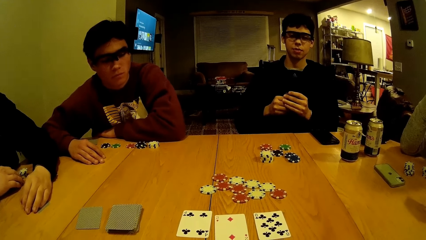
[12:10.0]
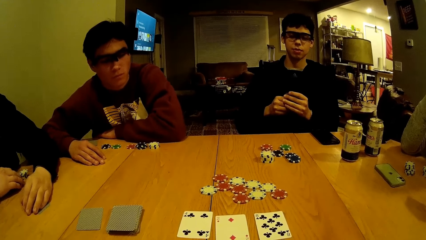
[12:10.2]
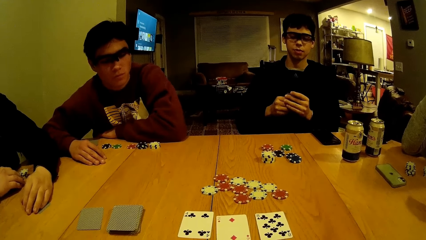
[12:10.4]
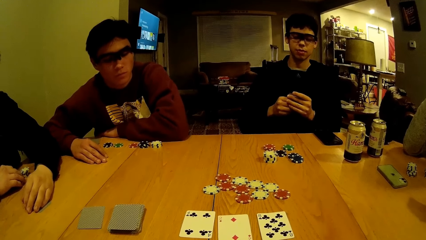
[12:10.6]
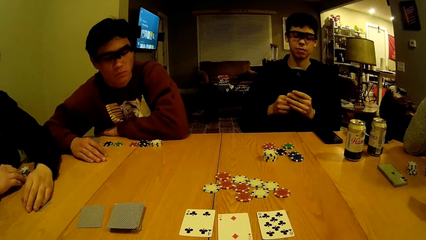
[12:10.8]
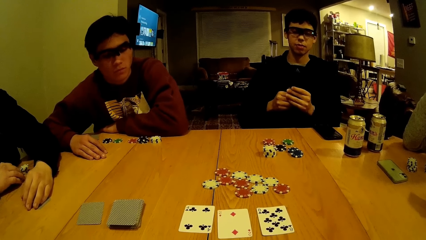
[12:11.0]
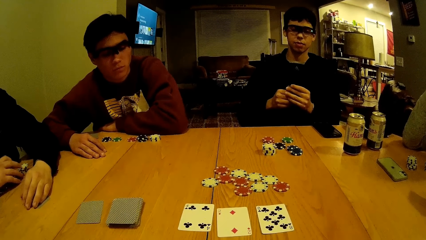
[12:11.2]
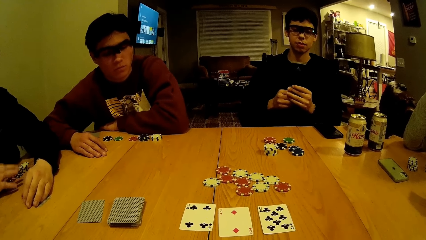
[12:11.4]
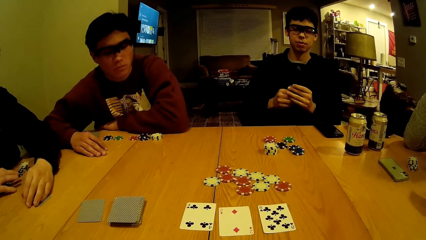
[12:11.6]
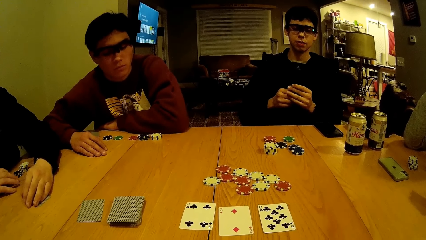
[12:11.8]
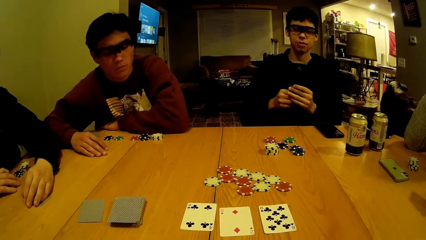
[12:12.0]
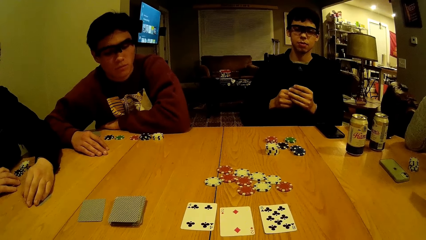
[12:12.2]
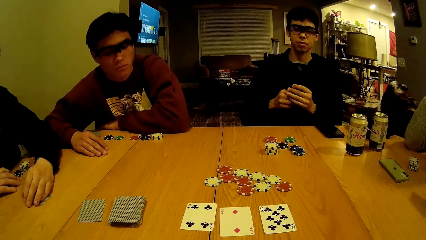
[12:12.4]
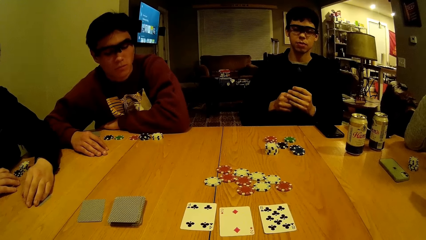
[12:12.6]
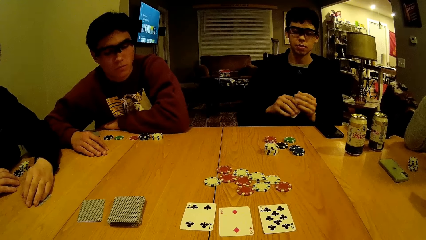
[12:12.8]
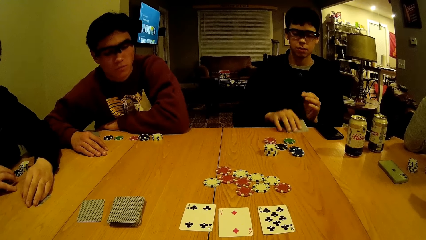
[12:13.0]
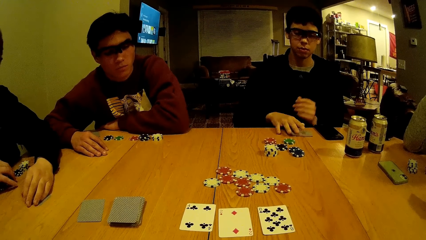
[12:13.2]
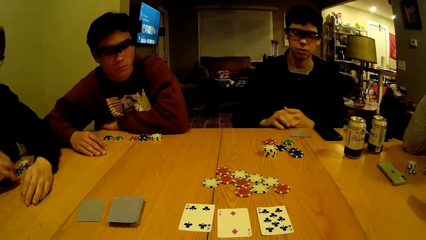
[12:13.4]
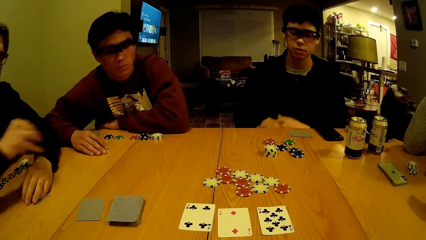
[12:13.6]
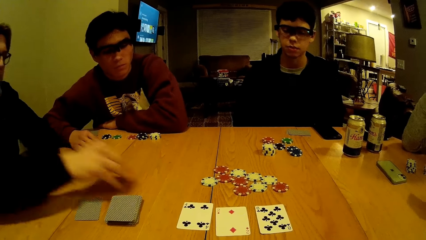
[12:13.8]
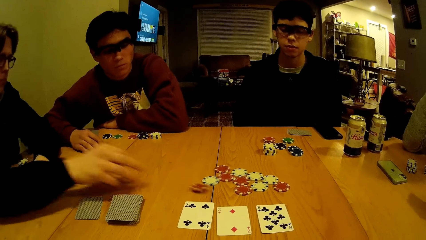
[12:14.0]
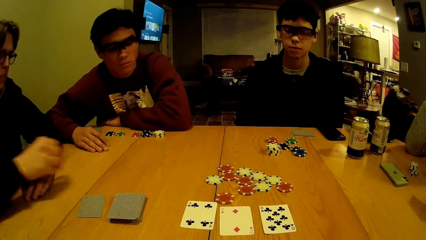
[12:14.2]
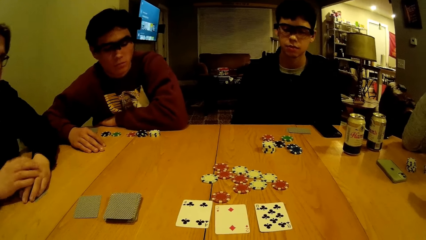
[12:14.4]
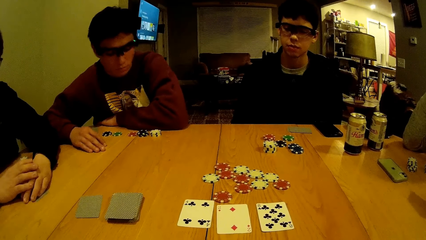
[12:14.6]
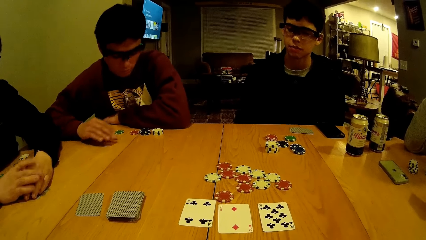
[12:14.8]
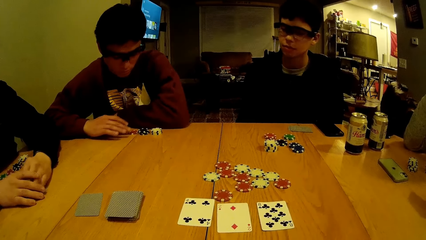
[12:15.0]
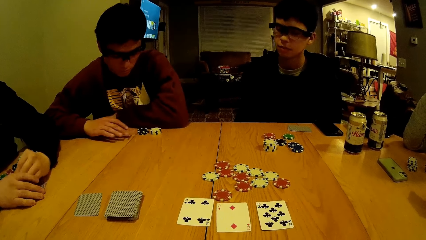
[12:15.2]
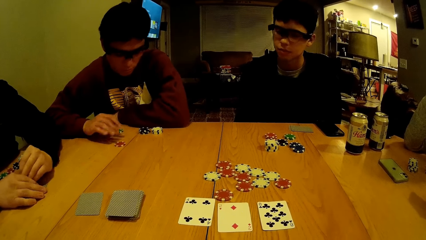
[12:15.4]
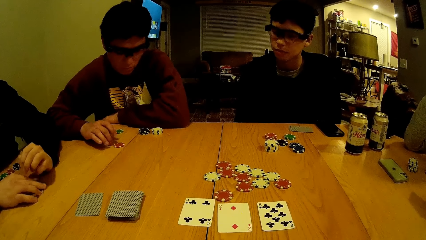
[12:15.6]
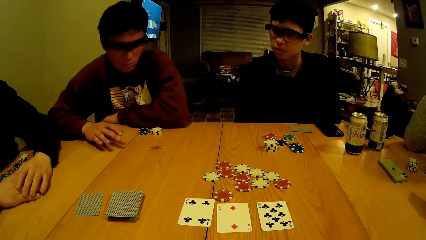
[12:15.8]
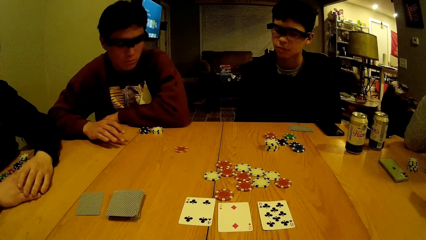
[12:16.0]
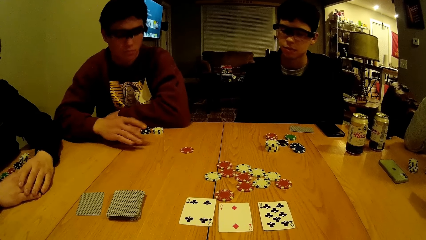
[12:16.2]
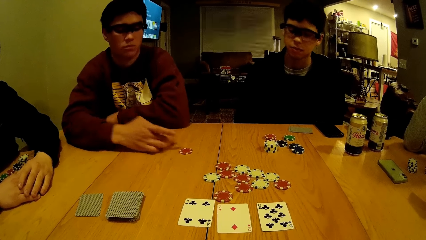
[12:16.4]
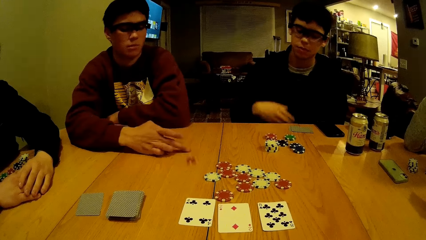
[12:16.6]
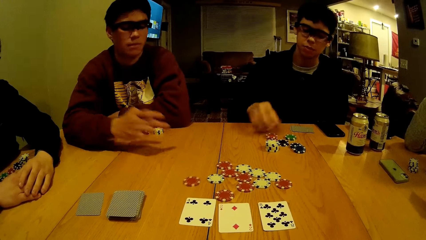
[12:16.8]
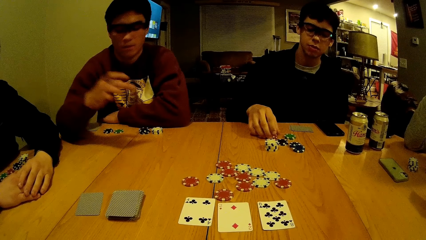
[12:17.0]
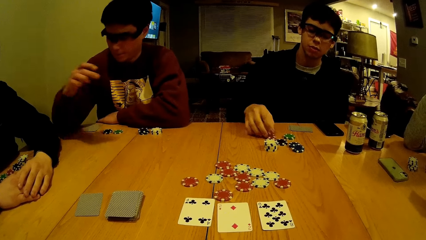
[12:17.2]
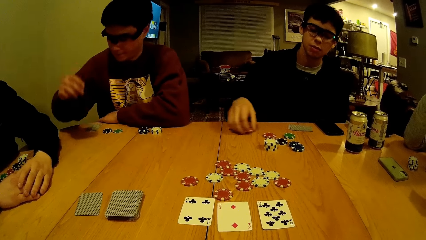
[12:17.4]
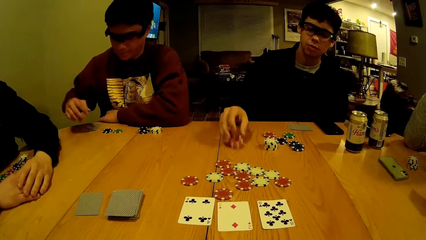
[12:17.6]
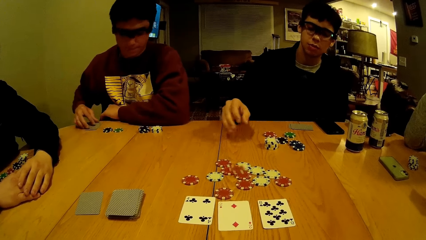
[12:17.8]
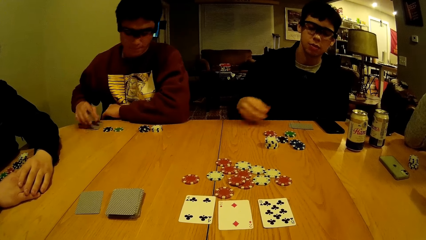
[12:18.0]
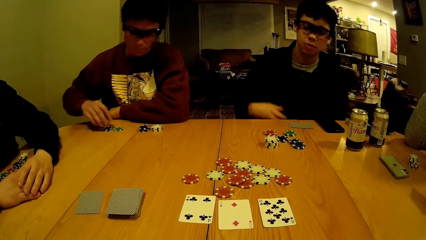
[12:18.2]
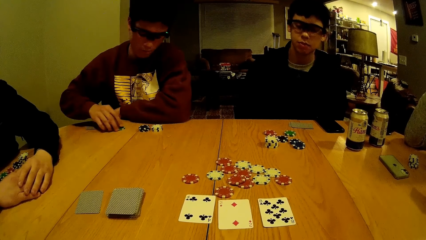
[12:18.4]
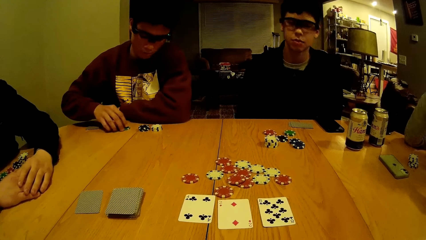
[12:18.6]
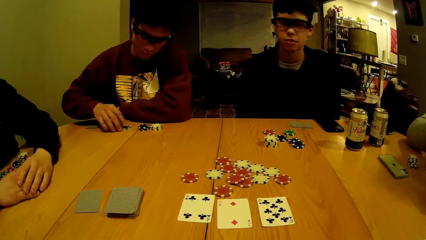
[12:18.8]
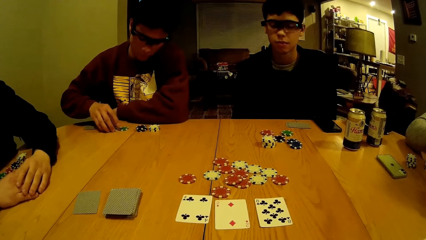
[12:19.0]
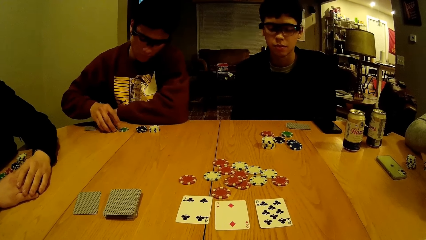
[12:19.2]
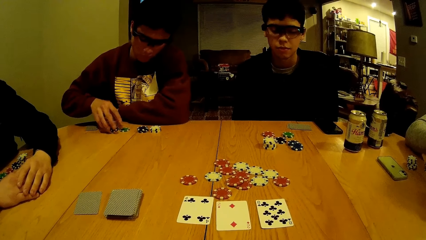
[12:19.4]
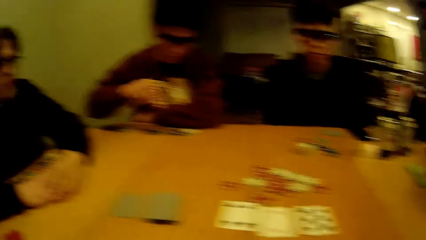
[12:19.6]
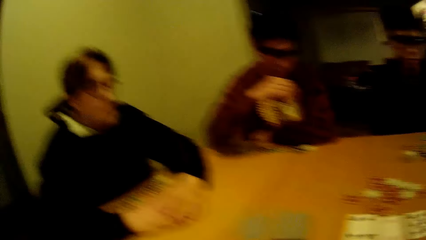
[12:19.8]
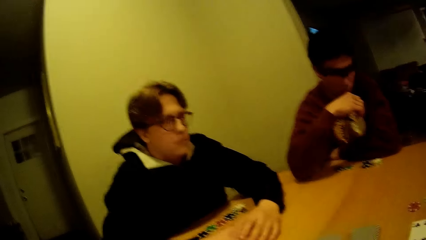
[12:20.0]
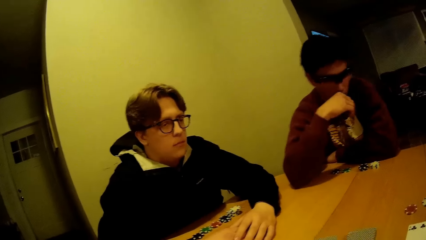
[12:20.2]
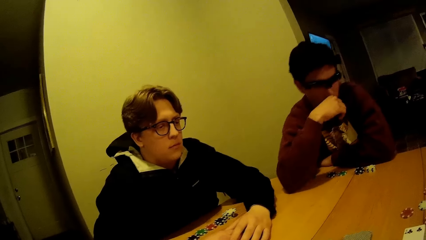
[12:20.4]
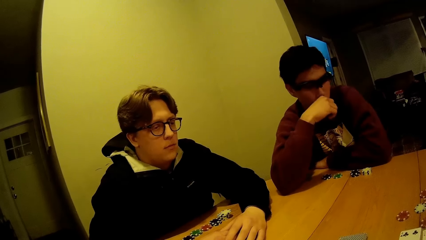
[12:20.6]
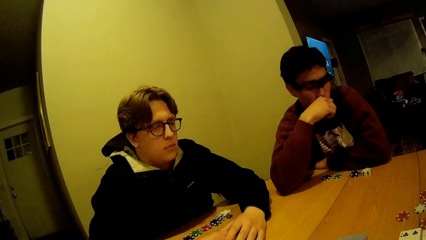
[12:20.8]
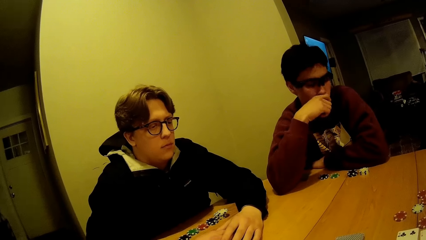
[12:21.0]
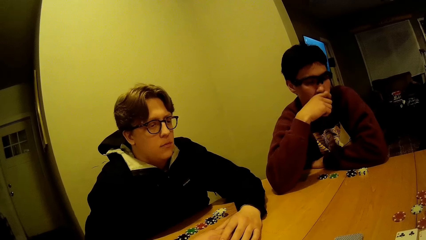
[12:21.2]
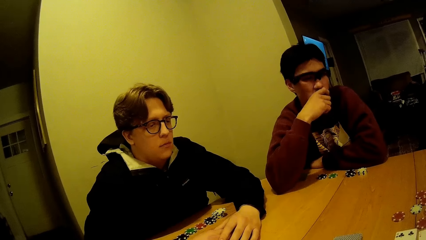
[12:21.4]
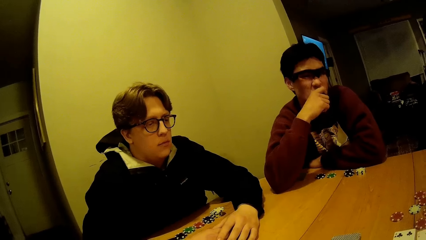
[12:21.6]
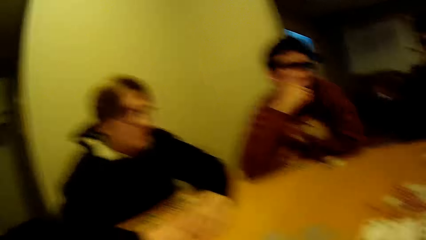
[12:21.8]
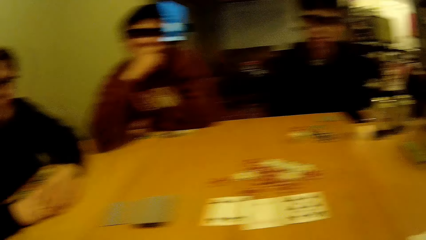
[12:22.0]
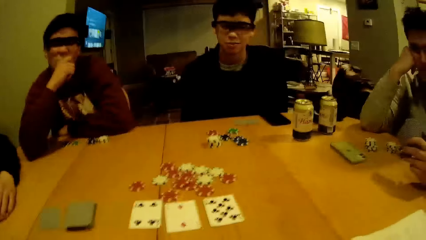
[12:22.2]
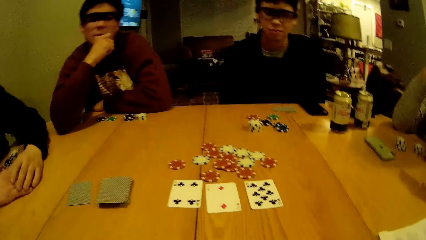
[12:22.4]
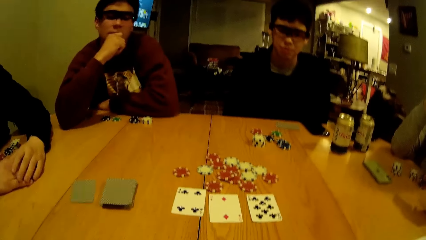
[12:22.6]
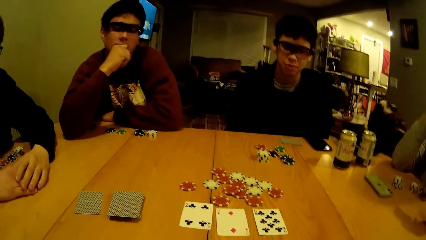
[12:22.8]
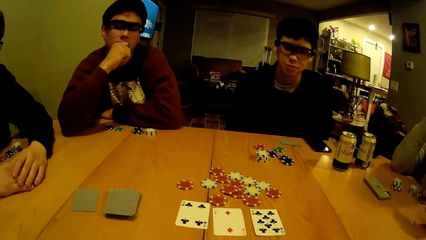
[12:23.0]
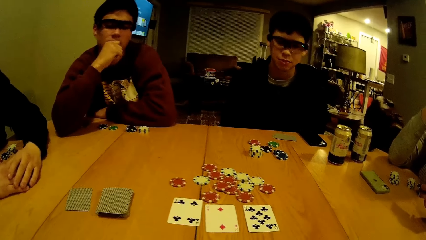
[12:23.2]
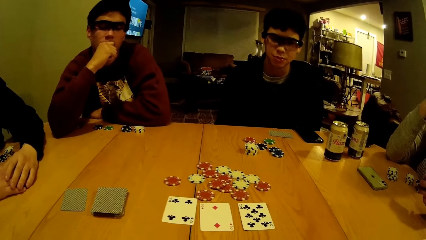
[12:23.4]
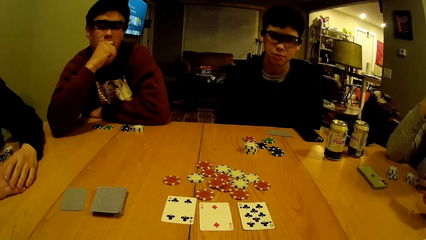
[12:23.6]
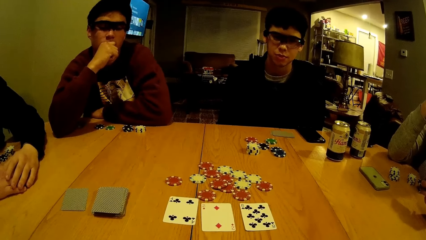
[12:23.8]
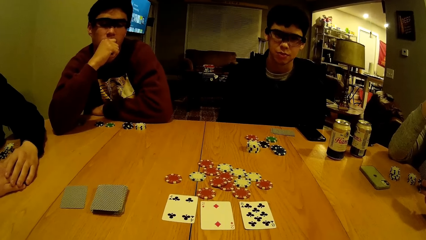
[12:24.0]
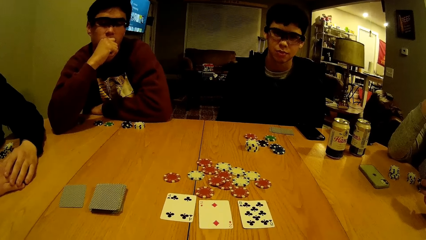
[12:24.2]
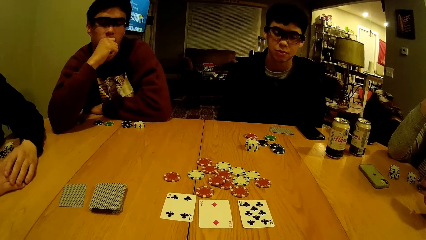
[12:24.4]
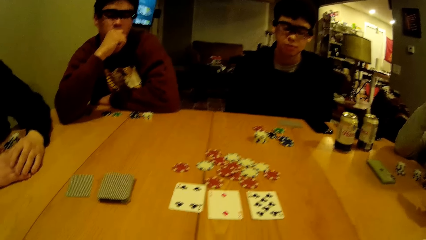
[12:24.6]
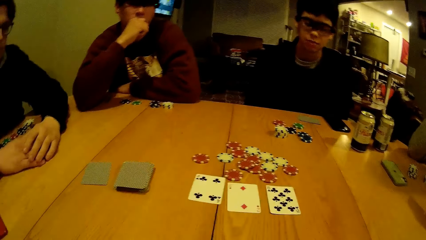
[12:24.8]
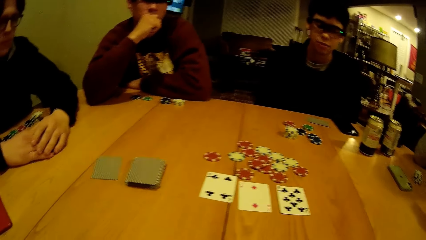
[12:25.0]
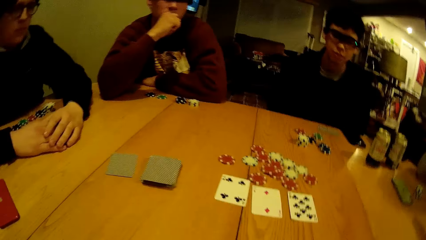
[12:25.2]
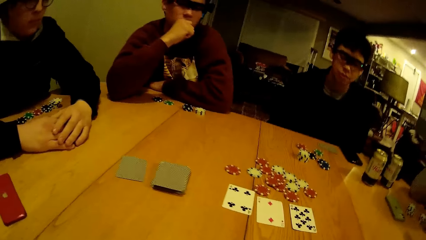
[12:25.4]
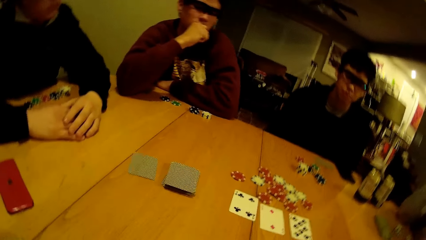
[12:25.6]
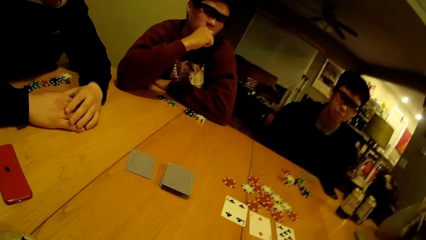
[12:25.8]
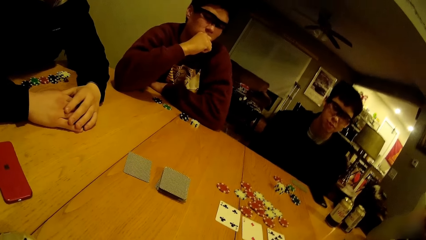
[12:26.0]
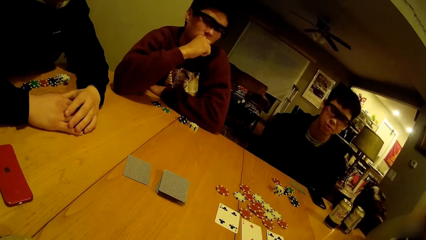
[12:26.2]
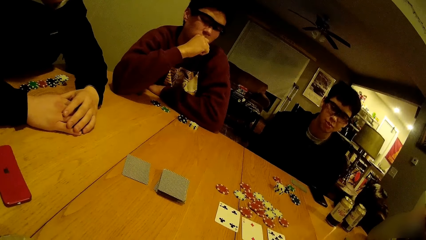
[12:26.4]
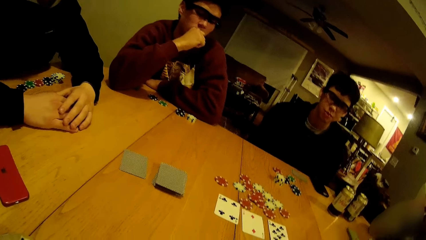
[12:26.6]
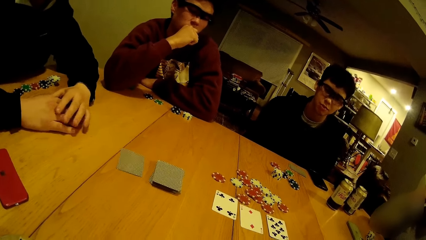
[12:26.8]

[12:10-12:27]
A man places the cards on the table with his right hand. Another man drops a chip on the table with his right hand. A third man moves a red chip on the table with his right hand. The third man moves a red chip on the table with his right hand again. The first man picks a red chip from a stack of red chips on the table with his right hand and drops the red chip on the table with his right hand. The third man touches a green chip on the table with his right hand and moves the black chip on the table with his right hand.
